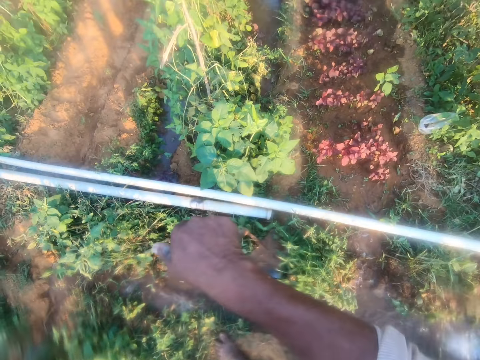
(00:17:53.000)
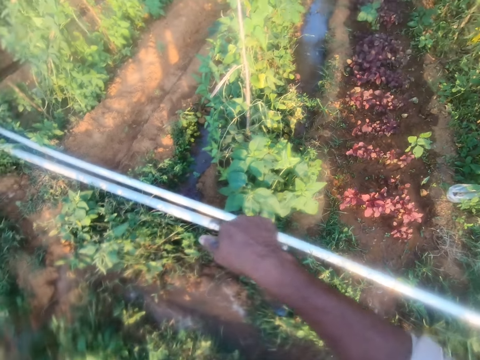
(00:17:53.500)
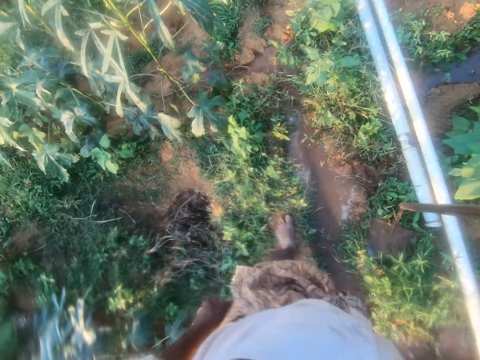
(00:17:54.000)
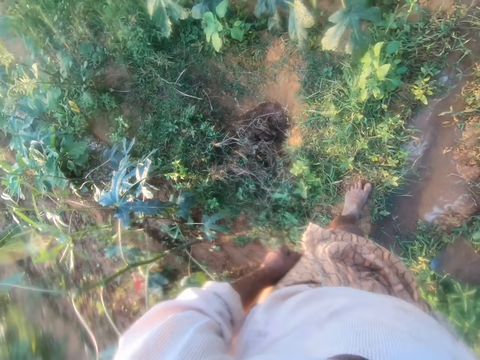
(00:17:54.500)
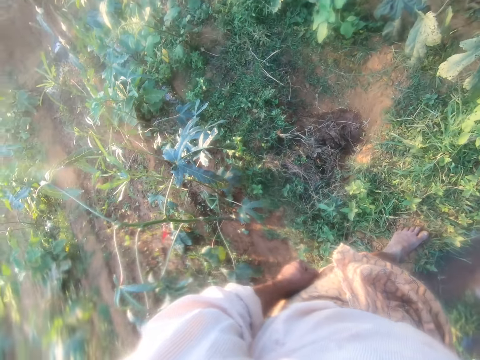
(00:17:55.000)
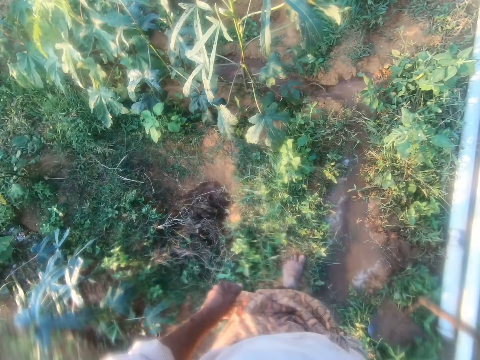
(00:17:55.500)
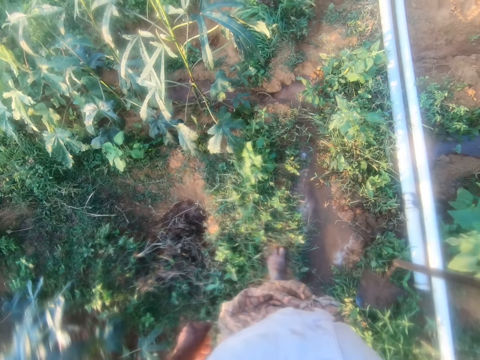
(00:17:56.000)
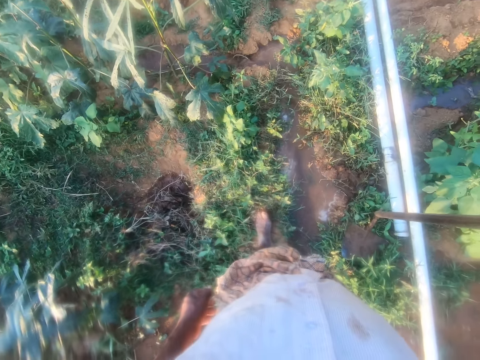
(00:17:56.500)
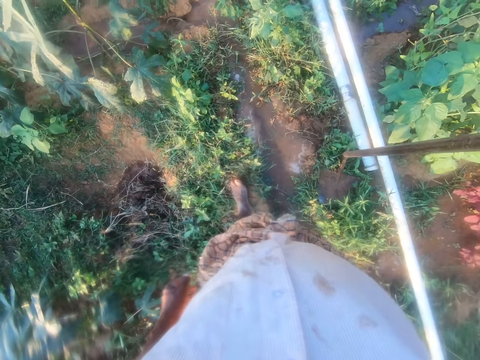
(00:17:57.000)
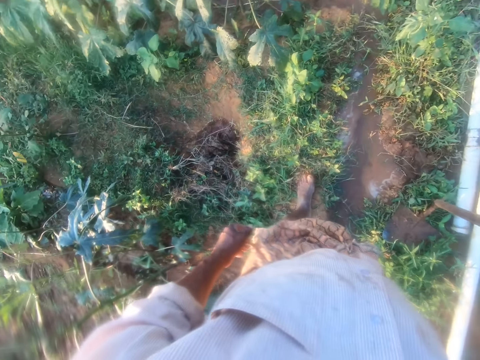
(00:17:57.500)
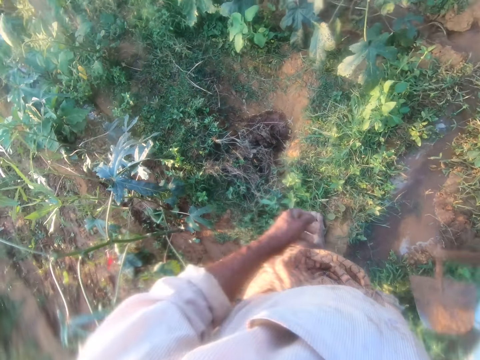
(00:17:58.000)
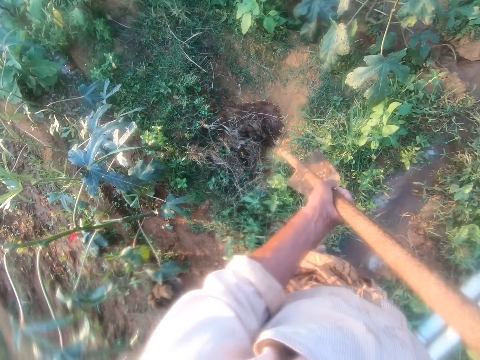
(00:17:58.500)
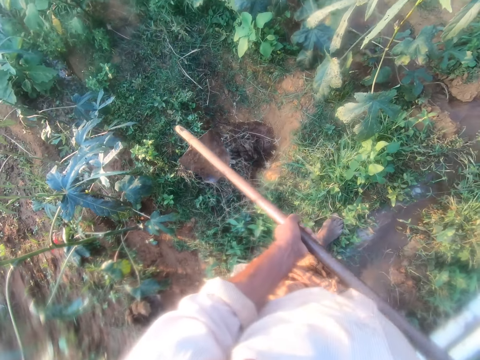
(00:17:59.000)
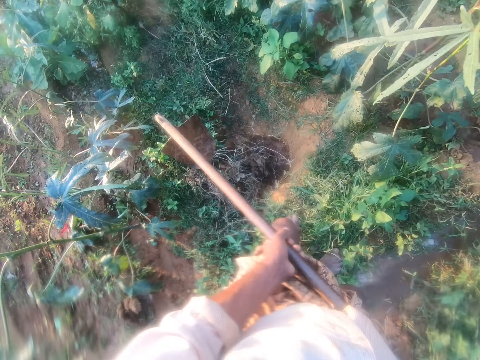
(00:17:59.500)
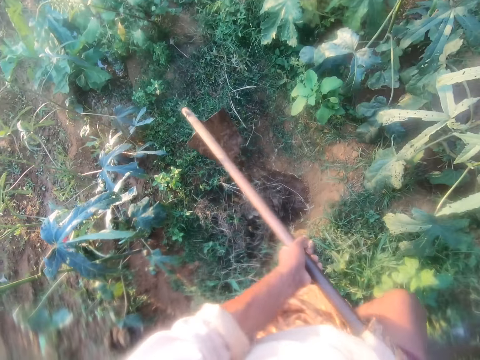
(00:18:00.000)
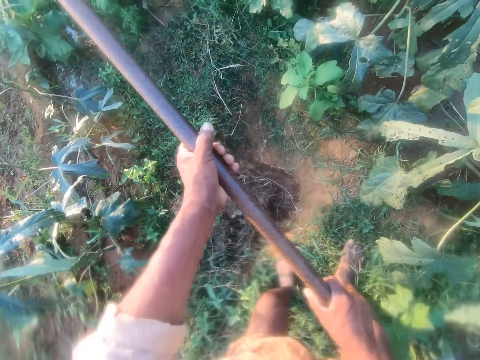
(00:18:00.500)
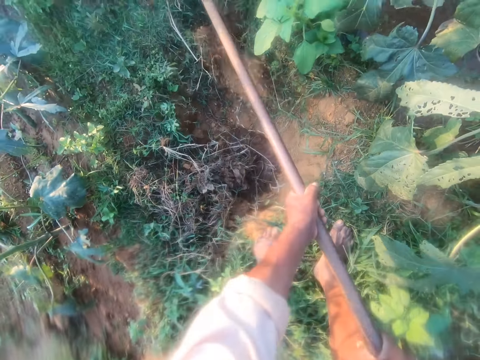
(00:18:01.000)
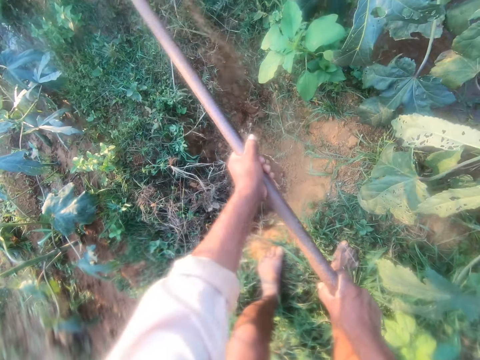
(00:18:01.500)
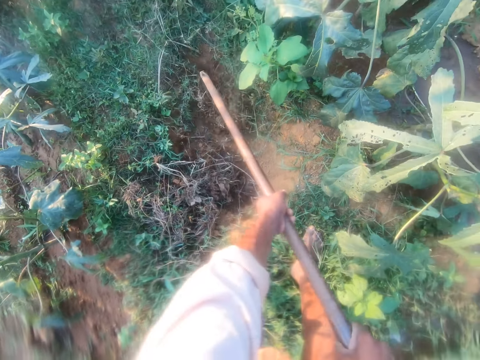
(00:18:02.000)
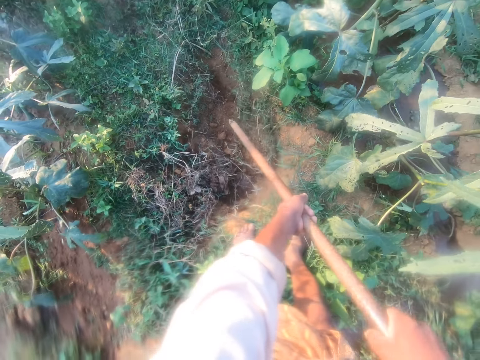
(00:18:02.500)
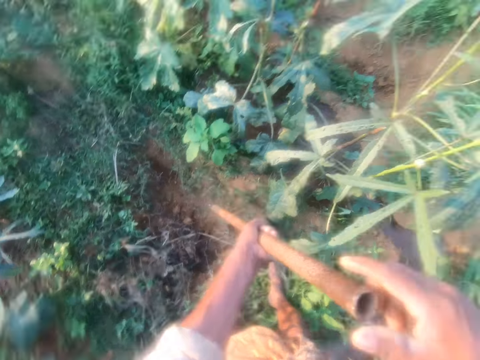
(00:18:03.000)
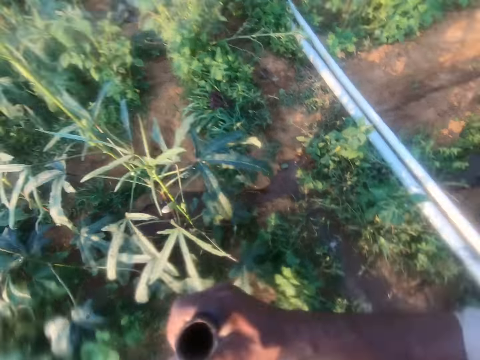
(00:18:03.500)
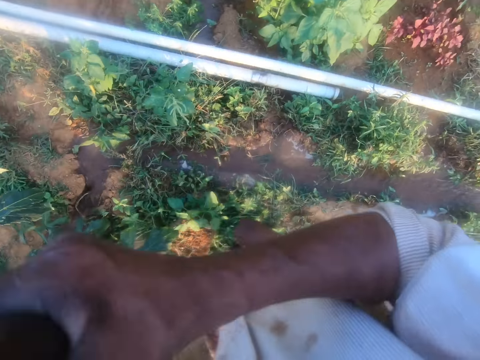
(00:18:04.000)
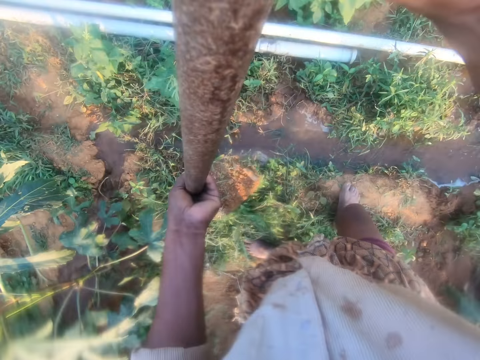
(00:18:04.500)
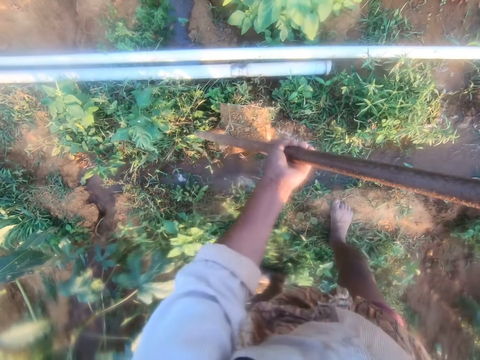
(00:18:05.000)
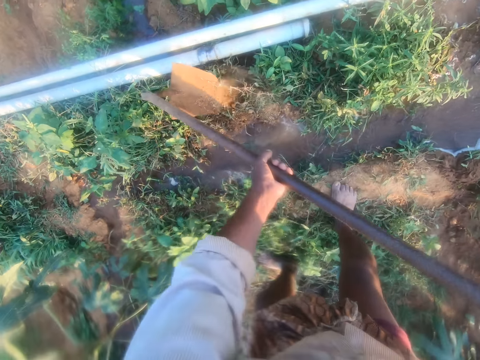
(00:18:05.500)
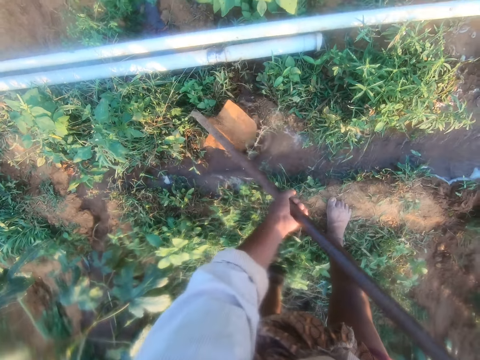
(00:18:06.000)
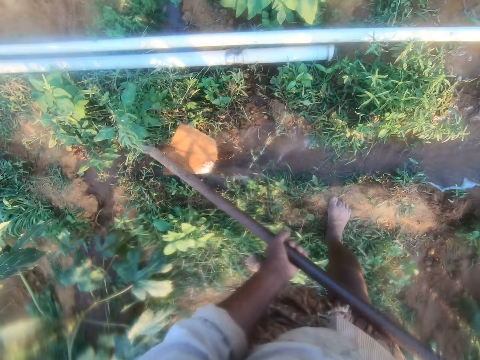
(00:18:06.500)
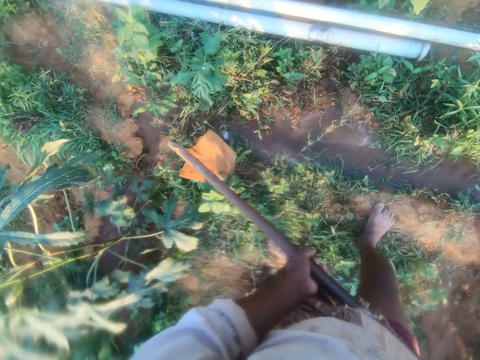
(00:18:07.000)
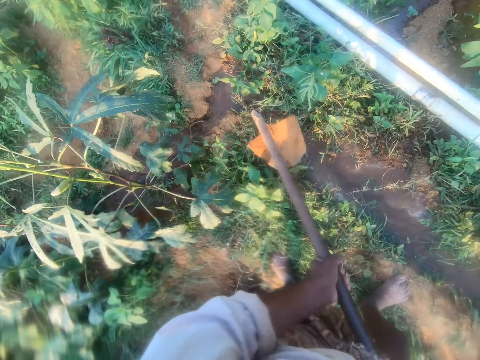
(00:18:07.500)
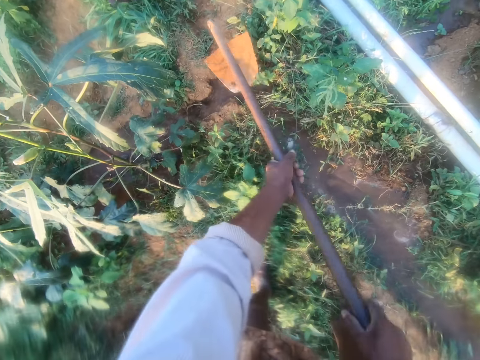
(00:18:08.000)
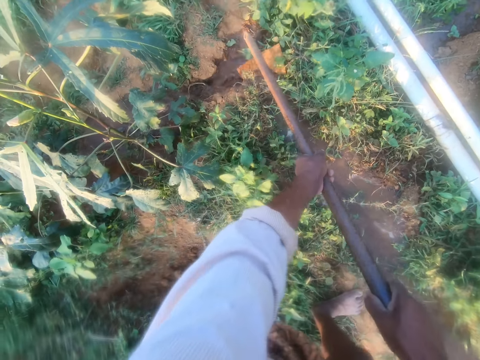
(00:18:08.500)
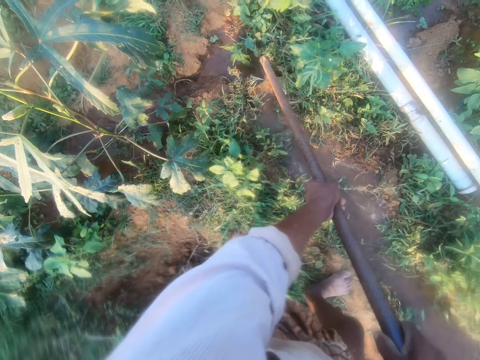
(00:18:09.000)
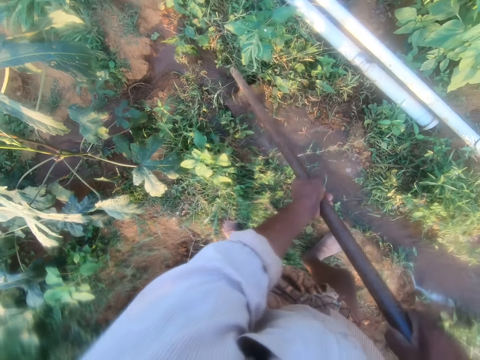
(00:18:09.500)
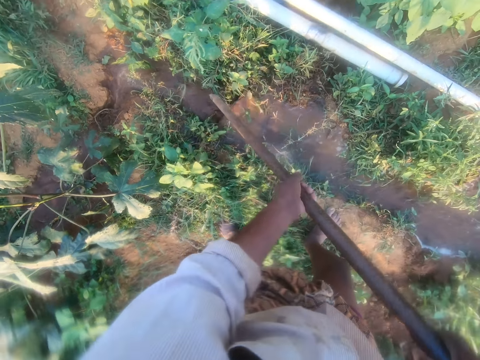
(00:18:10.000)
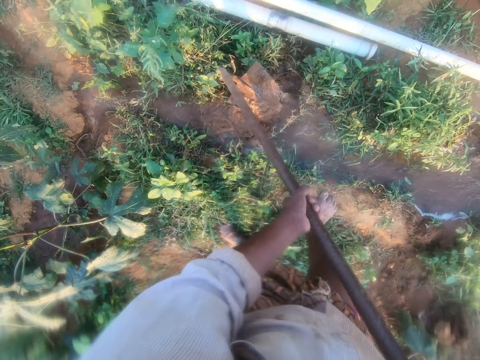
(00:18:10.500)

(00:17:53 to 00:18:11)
The camera wearer looks around. They look down. They look around. They hold a handle of a hoe, walk around and talk. They lift the hoe and dig with the hoe. They lift the hoe and dig with the hoe. They scoop soil with the hoe. They turn around and walk back. They pour water on the garden. They pour the soil on the trench. They adjust the soil. They remove the hoe from the mud. They scoop mud. They dig on the soil.

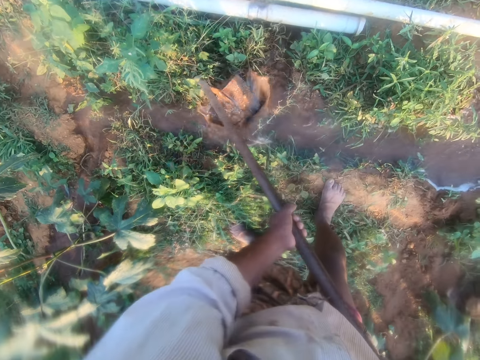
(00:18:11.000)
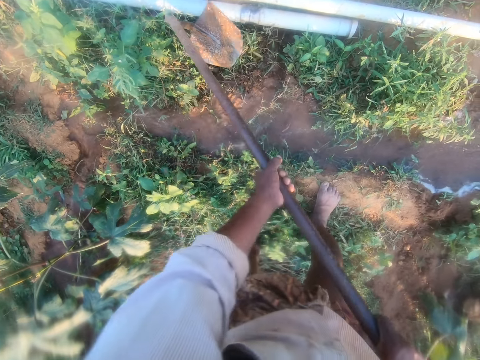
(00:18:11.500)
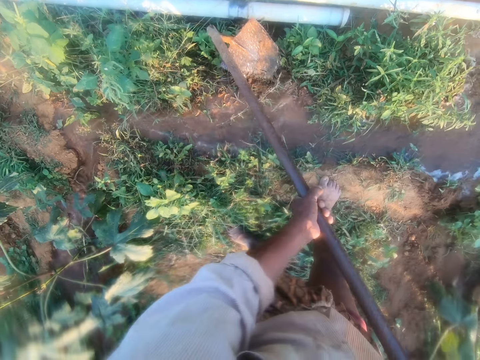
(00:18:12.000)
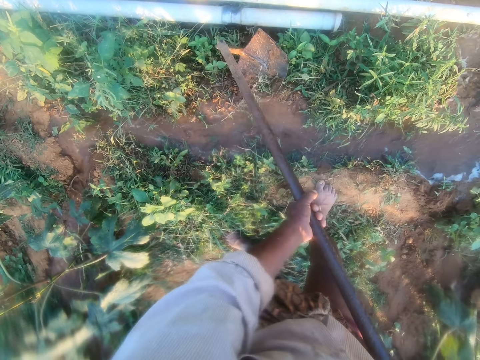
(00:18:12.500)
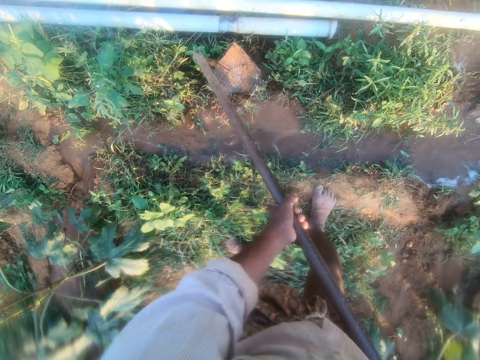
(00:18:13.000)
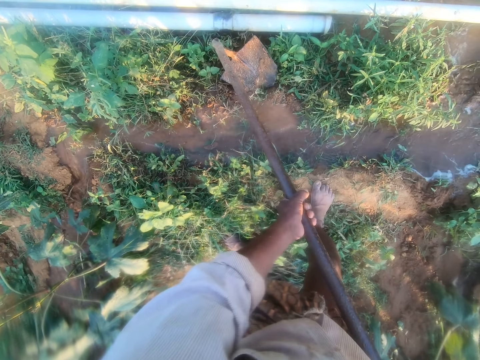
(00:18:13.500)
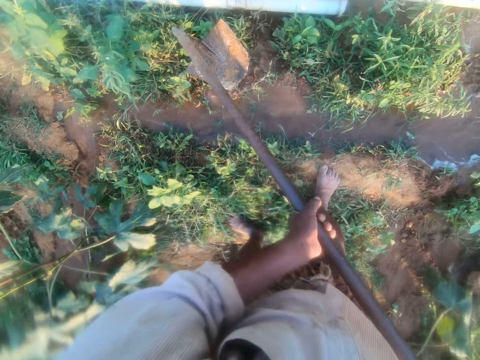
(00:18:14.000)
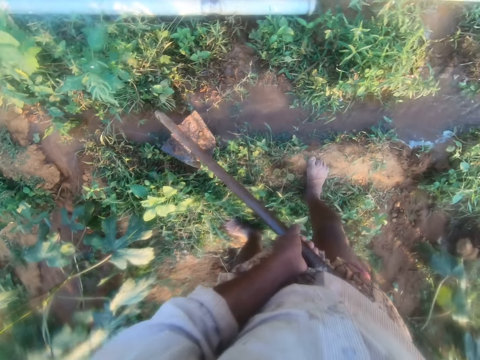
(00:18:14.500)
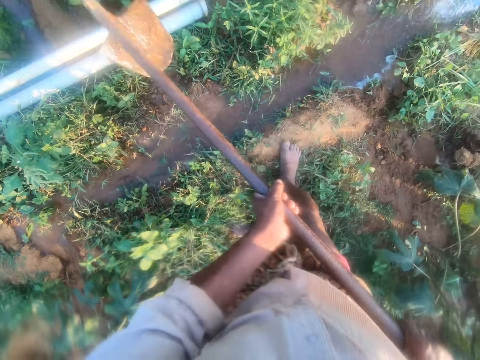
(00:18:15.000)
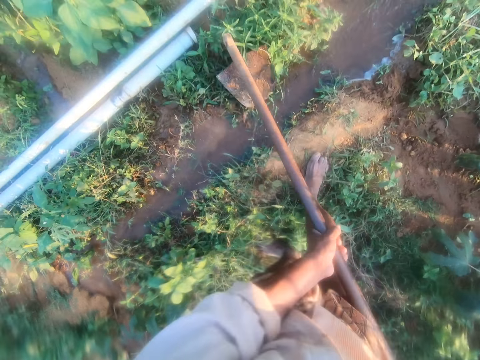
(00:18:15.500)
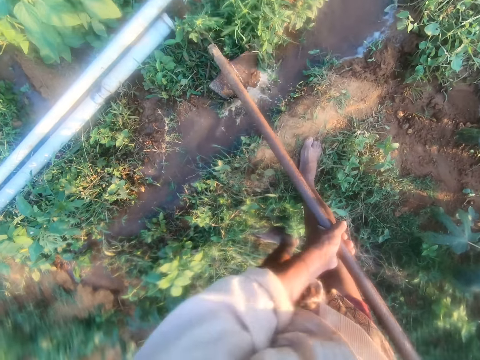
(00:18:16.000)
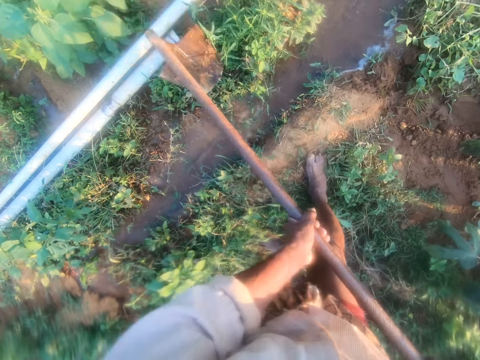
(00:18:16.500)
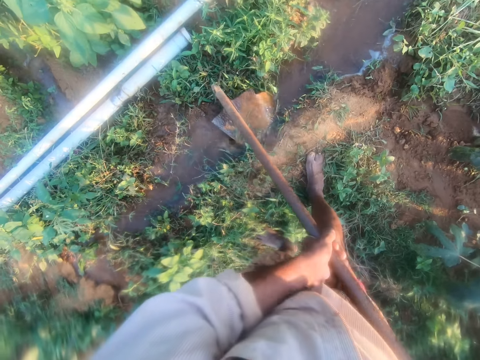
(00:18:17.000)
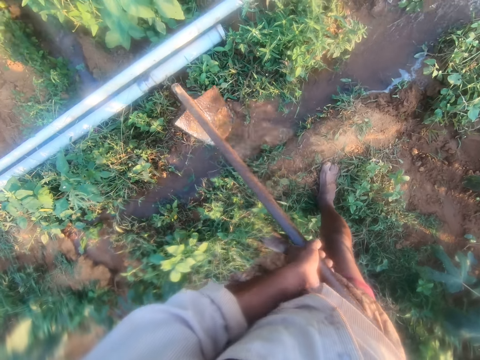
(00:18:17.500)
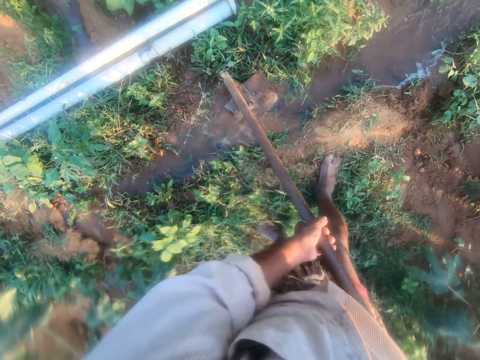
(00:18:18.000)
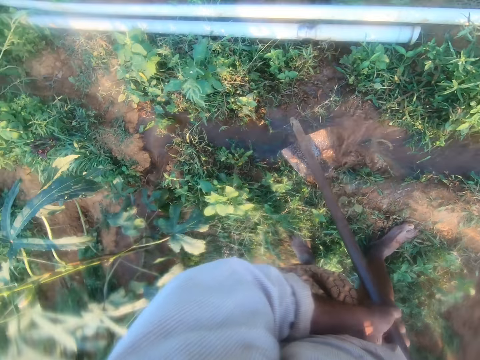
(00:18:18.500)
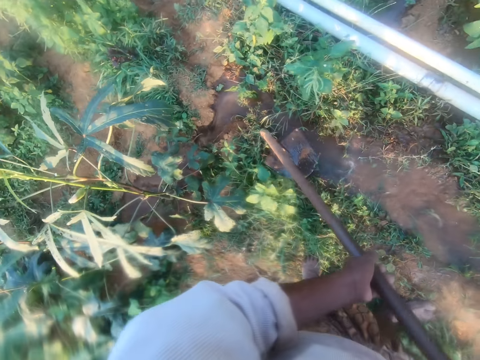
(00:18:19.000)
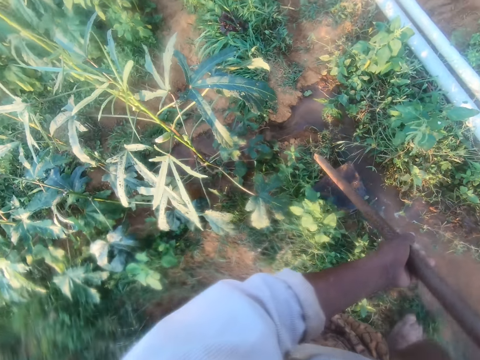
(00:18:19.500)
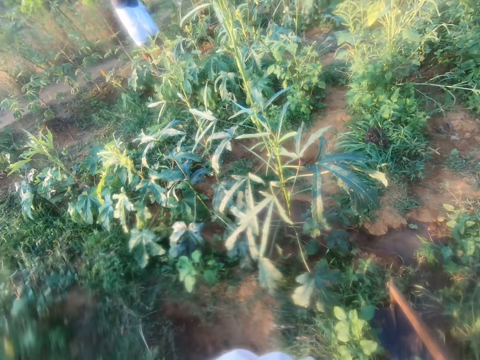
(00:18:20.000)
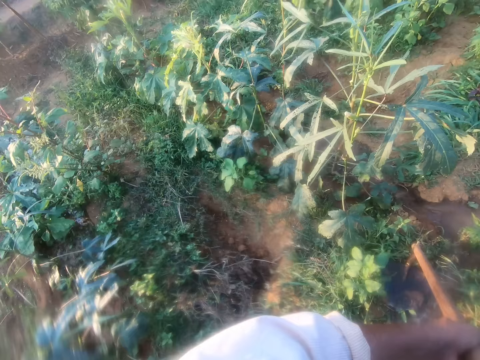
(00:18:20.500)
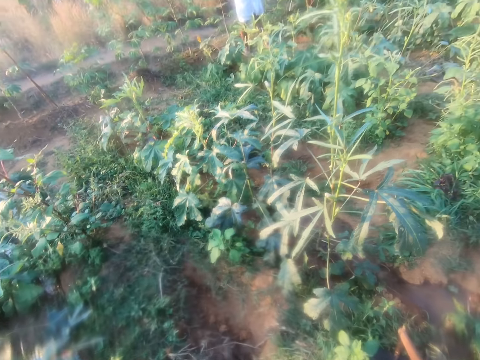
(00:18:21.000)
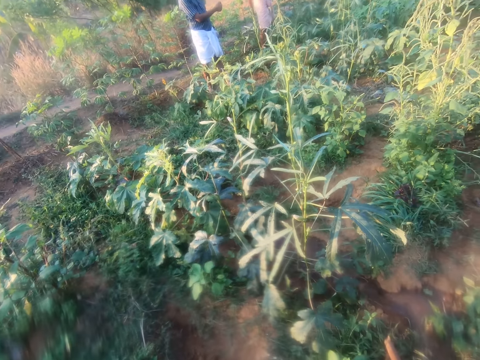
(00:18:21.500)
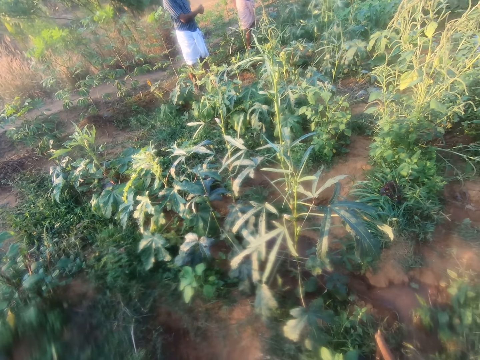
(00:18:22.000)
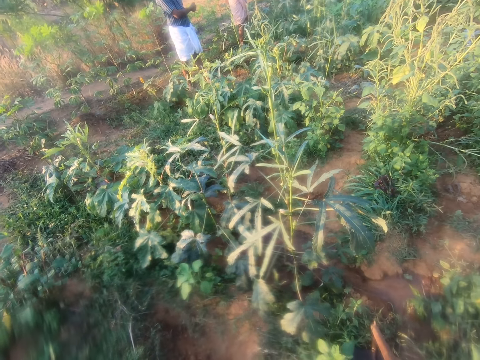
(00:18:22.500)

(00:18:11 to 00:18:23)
The camera wearer puts the mud aside. They dip the hoe in water and remove the hoe from the water. They adjust the mud. They move the hoe. They look around.
